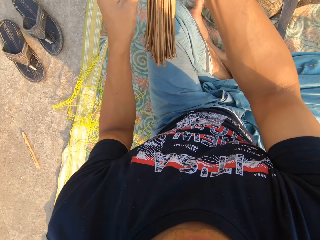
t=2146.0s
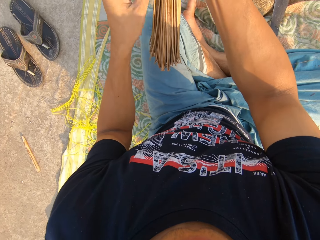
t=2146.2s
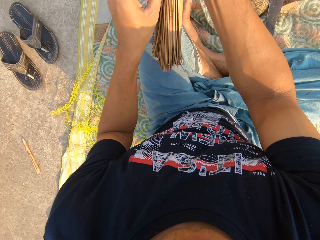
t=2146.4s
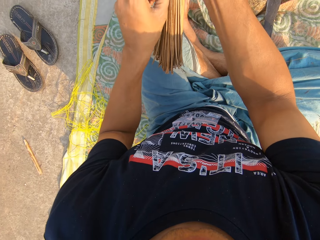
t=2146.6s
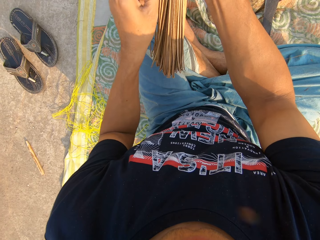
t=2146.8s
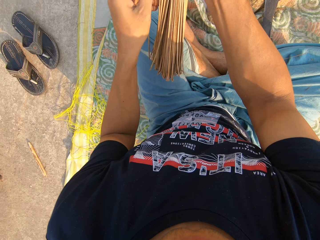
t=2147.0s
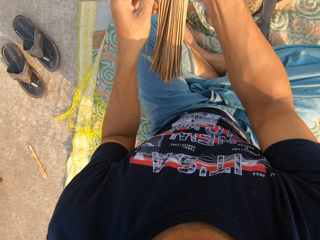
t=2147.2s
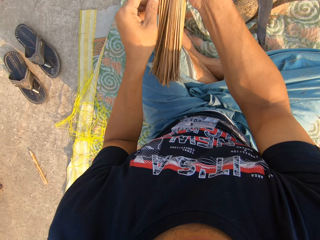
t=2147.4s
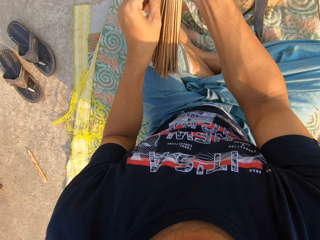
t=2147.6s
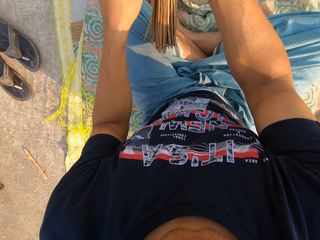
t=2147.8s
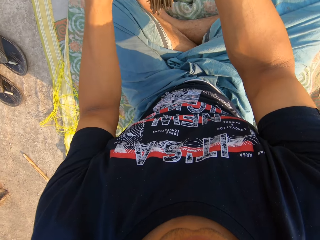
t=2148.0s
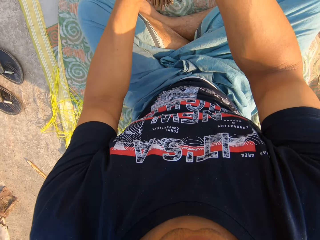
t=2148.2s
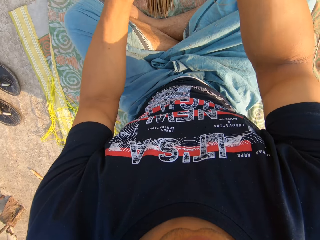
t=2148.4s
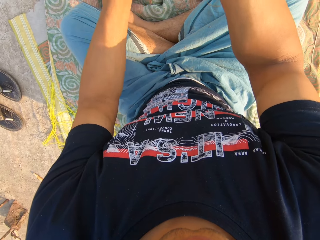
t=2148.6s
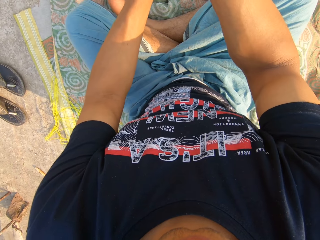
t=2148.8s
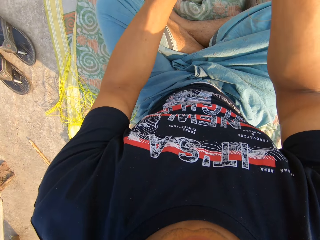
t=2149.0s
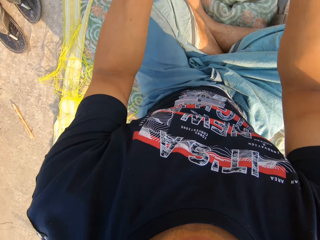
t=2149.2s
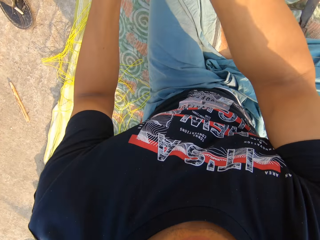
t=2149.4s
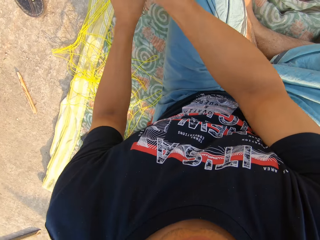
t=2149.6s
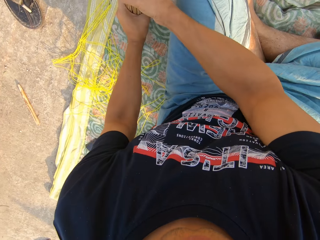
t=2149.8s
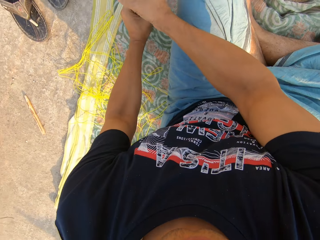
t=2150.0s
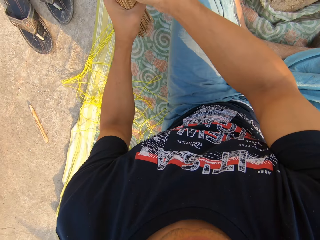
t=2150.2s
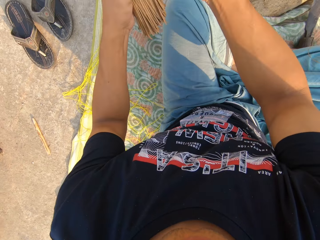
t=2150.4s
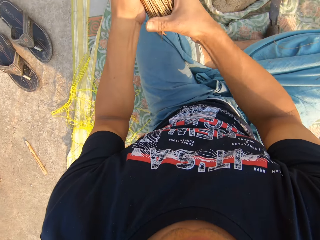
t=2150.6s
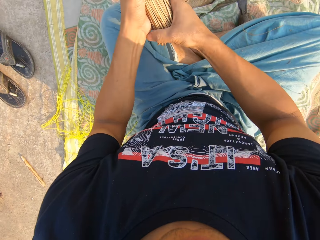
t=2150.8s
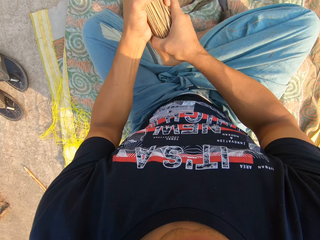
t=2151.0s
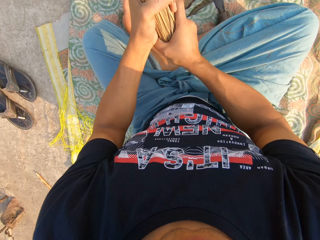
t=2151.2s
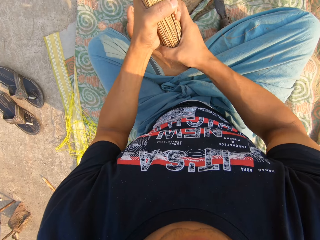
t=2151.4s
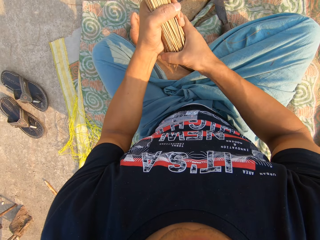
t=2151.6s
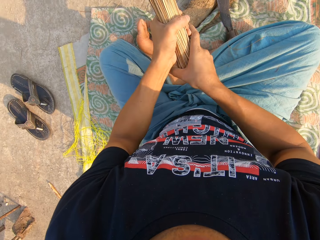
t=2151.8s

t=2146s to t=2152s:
The camera wearer stares at the broomsticks. He hits the broomsticks on the cloth. He stares at the broomsticks. He adjusts the broomsticks with his hands.

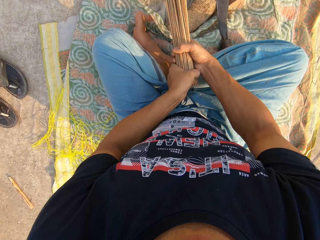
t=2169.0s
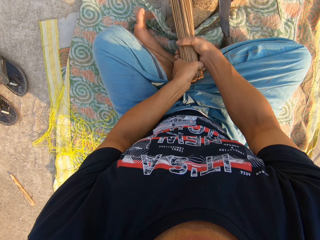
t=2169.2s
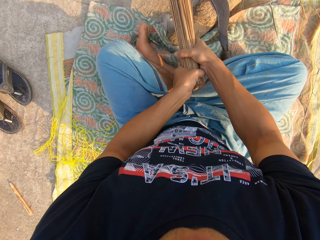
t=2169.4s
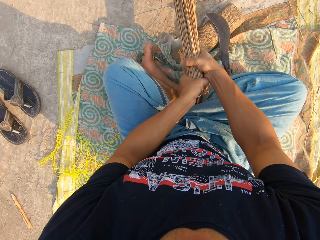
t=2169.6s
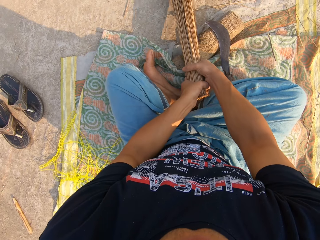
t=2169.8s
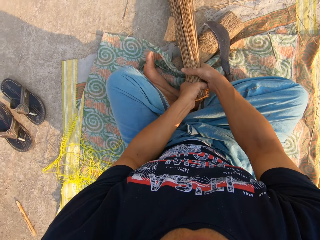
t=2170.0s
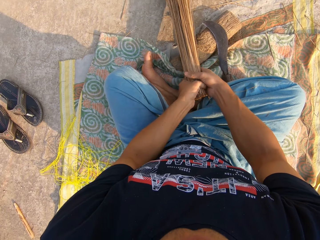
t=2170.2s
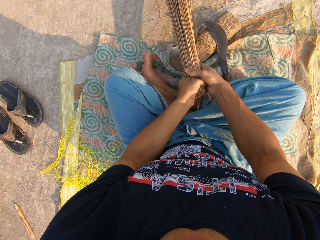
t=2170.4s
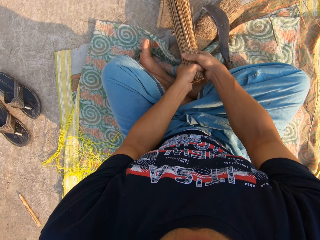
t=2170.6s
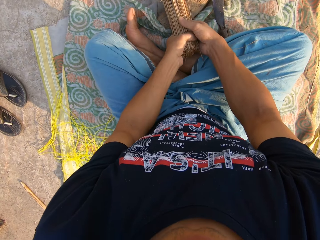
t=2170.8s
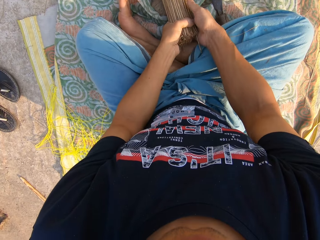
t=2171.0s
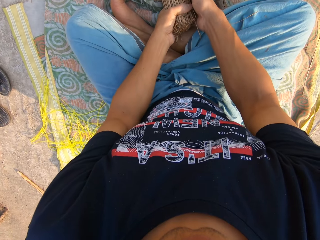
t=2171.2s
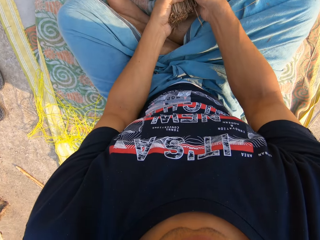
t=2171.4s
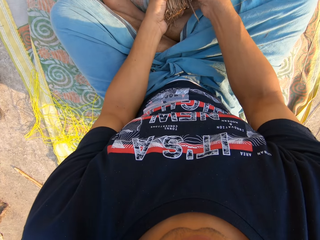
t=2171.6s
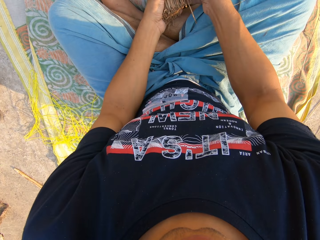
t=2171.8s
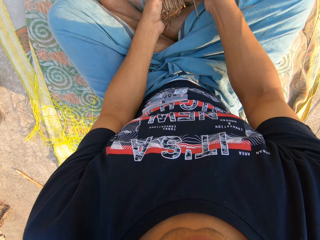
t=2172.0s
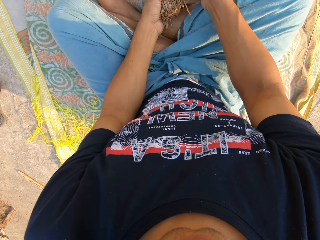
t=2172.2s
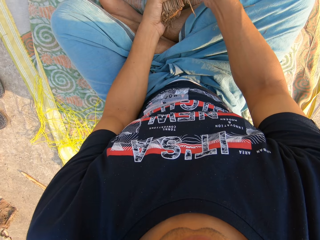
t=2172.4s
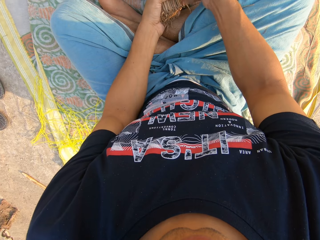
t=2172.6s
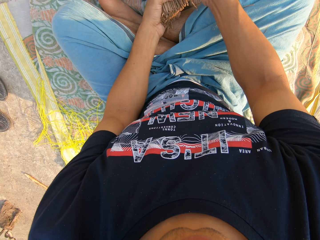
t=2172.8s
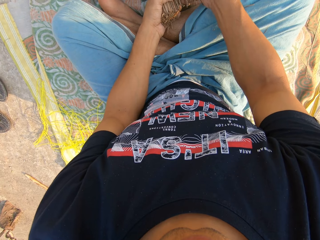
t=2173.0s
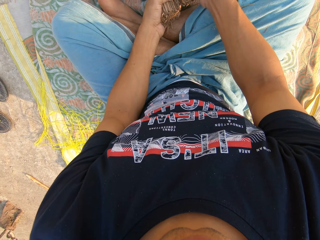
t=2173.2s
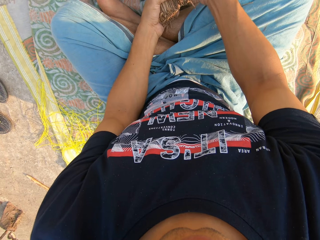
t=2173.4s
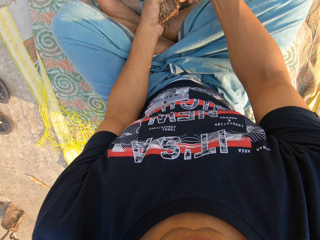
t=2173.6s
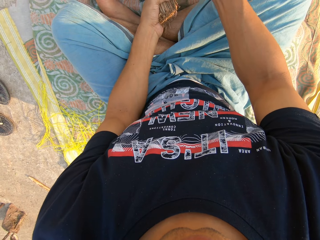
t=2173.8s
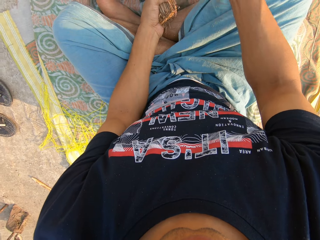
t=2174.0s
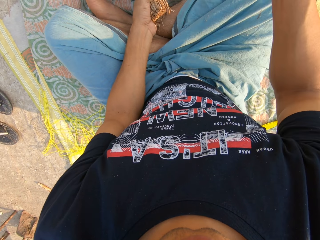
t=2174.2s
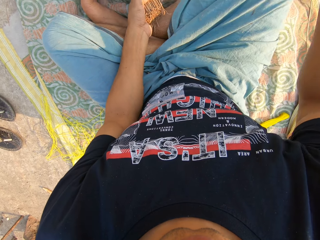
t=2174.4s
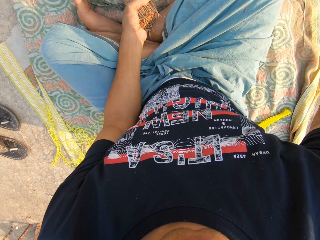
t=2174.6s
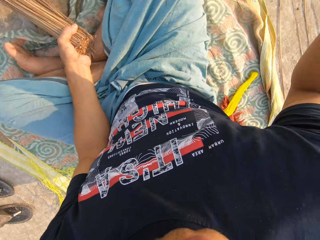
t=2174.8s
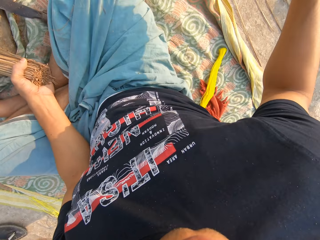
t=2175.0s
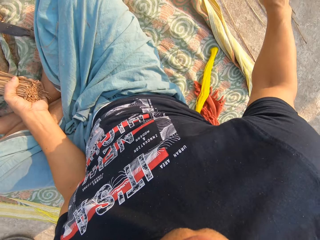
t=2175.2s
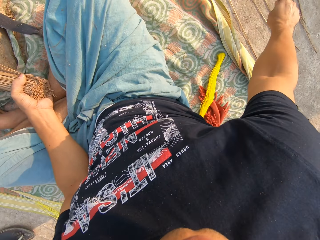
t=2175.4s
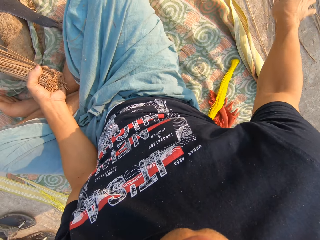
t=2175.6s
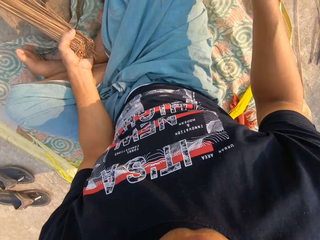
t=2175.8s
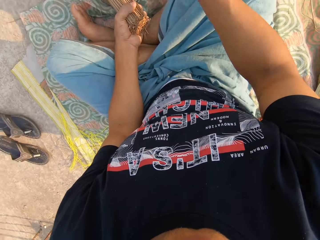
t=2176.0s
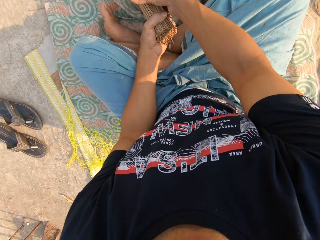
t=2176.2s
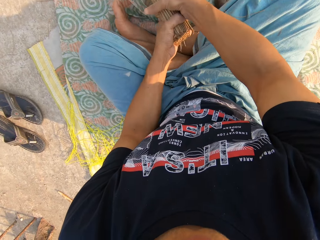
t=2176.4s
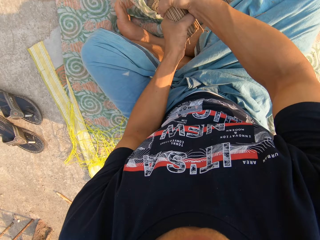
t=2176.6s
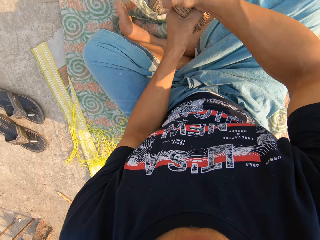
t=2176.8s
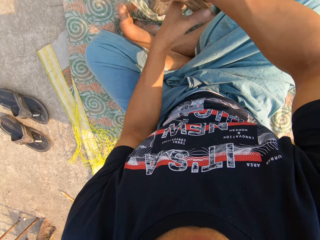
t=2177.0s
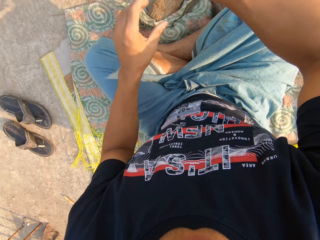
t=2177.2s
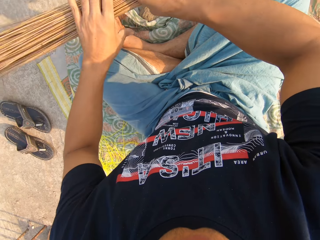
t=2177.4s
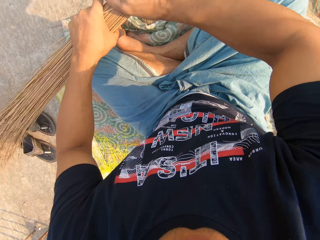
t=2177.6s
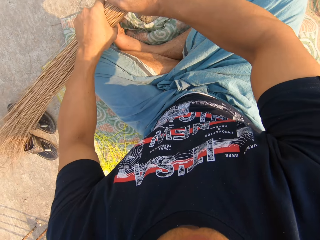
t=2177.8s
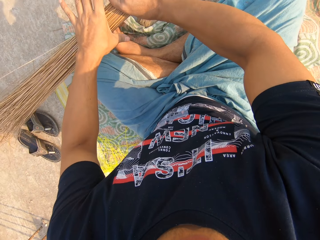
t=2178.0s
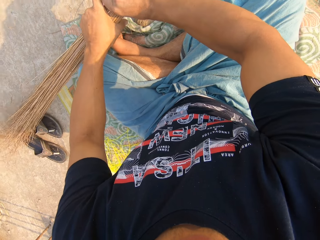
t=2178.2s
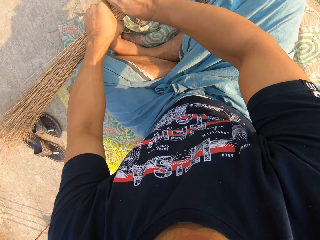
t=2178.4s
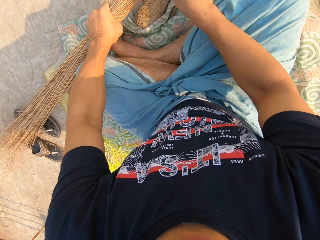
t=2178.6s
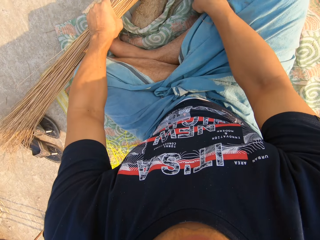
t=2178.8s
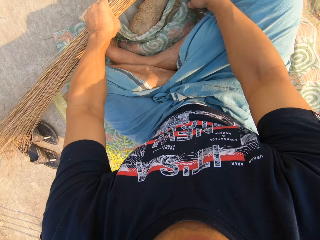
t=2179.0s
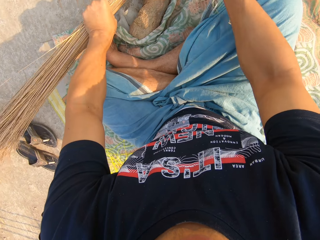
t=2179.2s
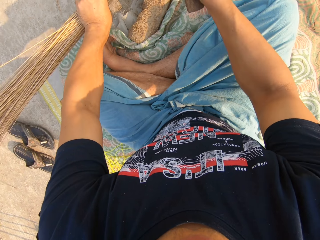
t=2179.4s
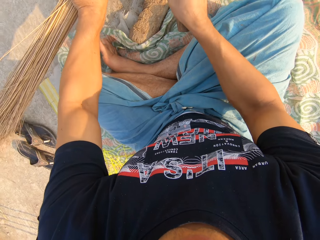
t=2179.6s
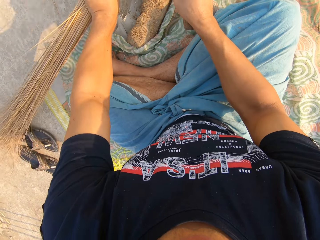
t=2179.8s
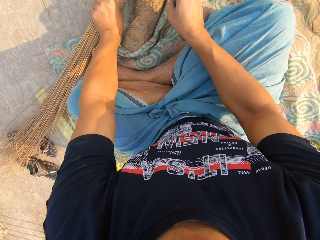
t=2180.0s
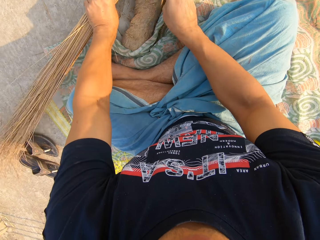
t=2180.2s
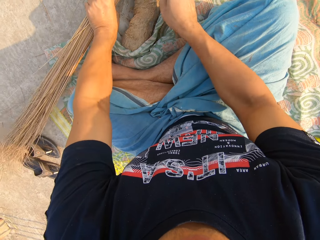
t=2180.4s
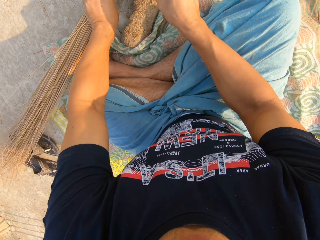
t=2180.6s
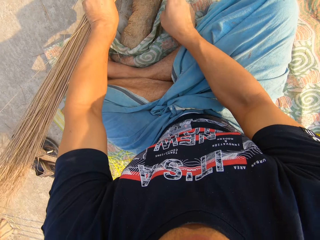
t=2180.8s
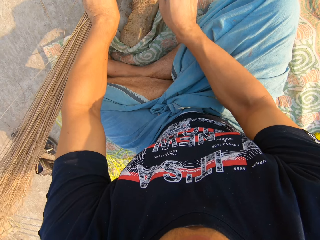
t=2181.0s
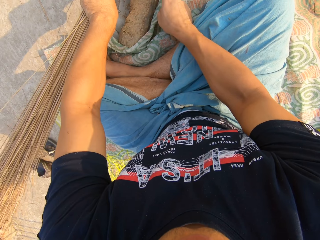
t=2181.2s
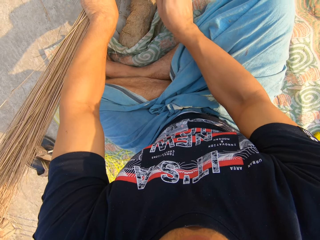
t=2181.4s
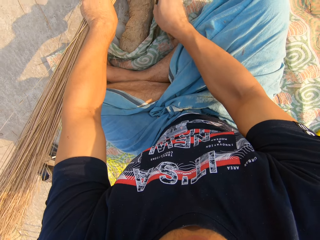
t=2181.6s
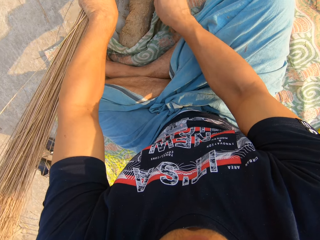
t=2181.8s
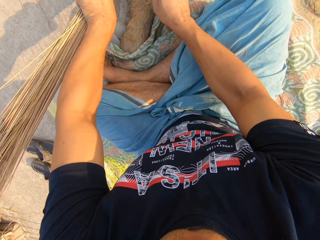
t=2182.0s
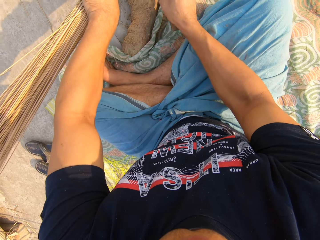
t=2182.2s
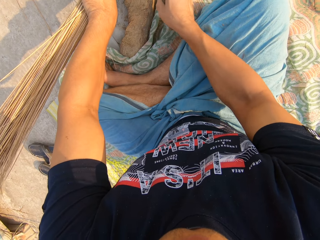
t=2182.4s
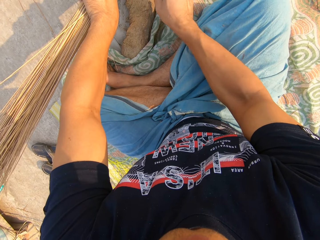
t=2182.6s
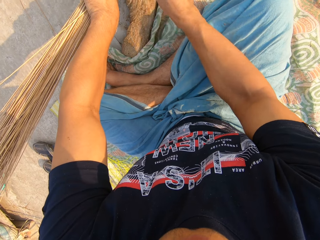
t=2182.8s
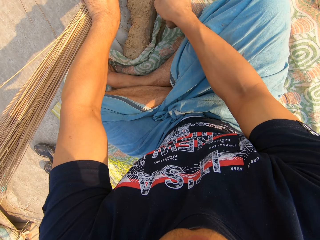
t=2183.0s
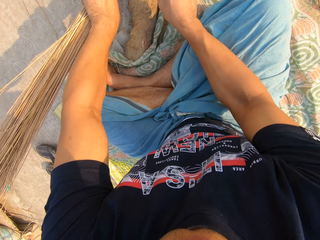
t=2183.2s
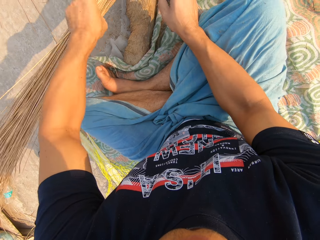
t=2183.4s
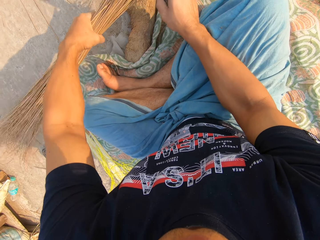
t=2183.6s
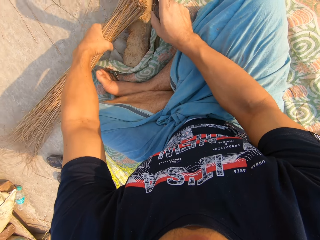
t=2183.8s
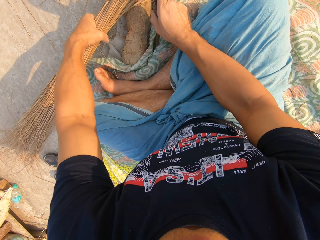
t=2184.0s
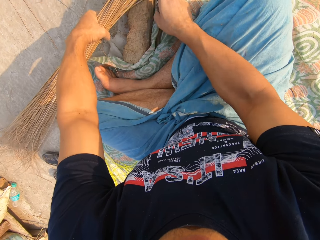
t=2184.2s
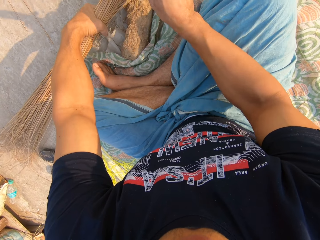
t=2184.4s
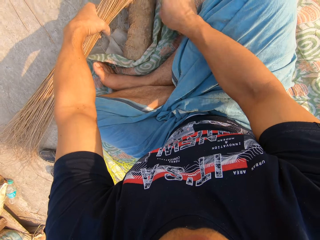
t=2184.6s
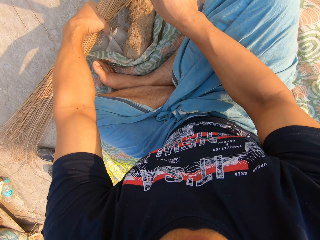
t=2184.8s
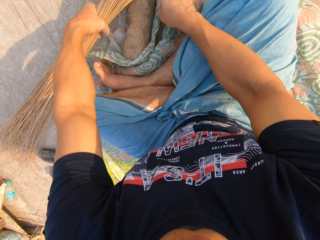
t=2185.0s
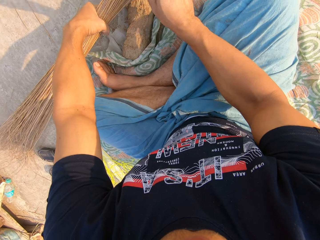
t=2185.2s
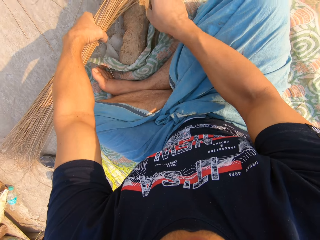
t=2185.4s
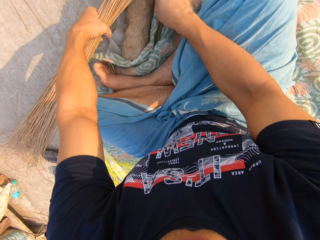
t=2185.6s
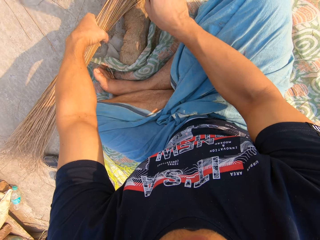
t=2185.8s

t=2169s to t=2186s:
The camera wearer hits the broomstick on the board. He stares at the broomstick. He separates the broomsticks with his hands. He drops the broom on the ground with his right hand. He passes the broom sticks to the right hand. He holds the broom with both hands. He passes the broom sticks to the left hand. He picks up the panga. He cuts the broom sticks with the panga.
